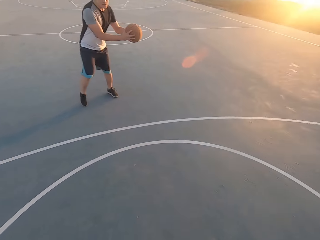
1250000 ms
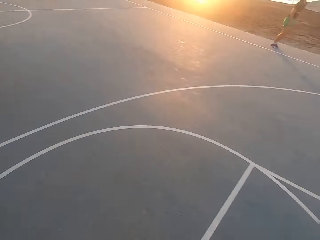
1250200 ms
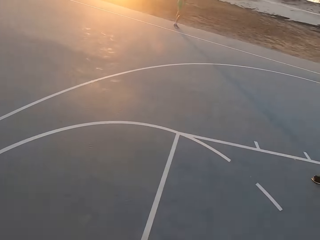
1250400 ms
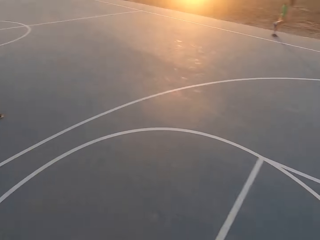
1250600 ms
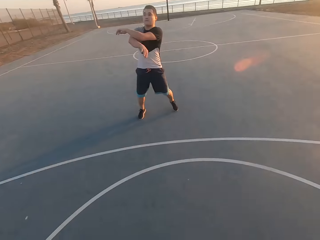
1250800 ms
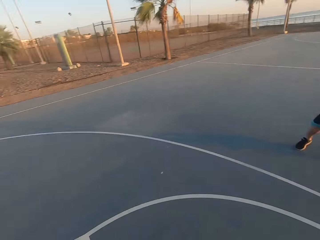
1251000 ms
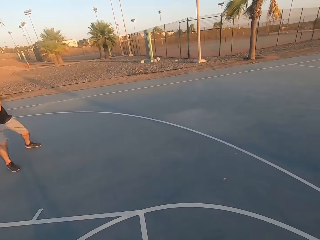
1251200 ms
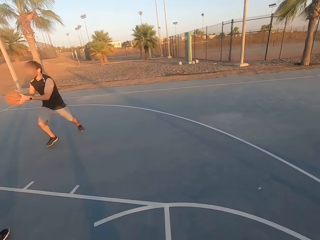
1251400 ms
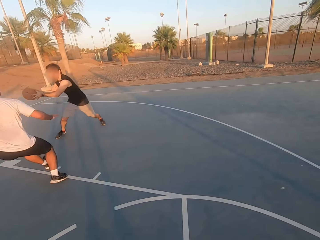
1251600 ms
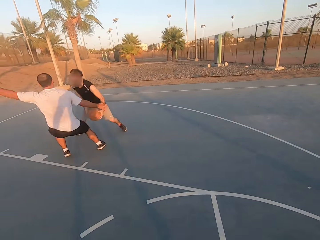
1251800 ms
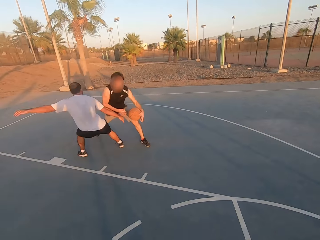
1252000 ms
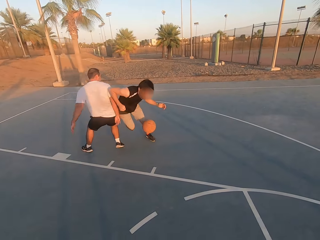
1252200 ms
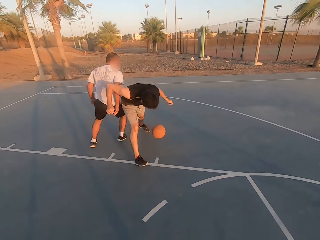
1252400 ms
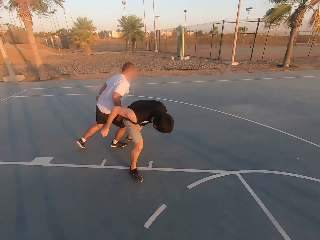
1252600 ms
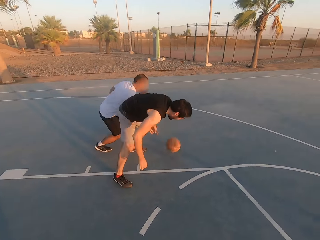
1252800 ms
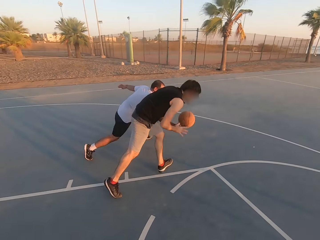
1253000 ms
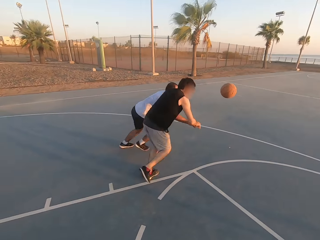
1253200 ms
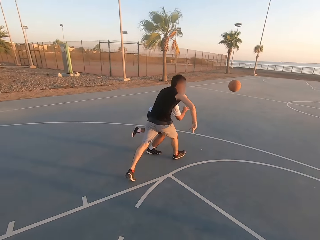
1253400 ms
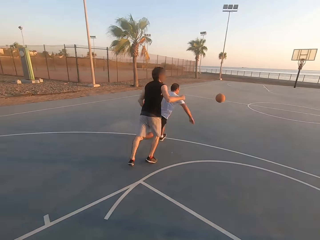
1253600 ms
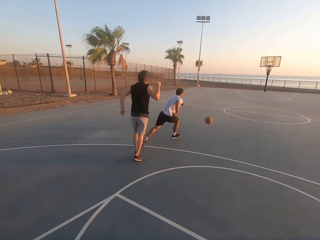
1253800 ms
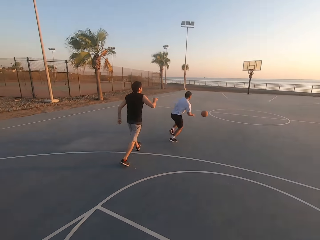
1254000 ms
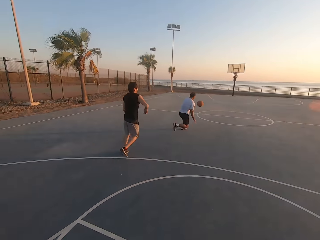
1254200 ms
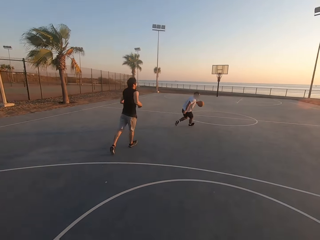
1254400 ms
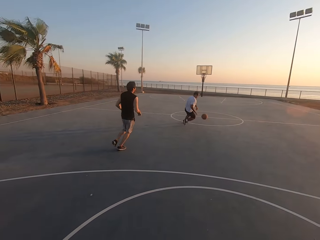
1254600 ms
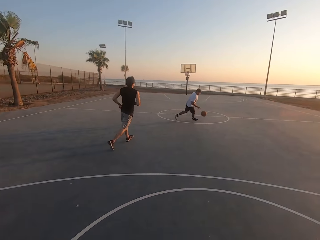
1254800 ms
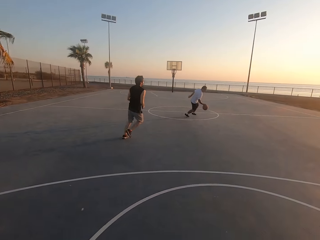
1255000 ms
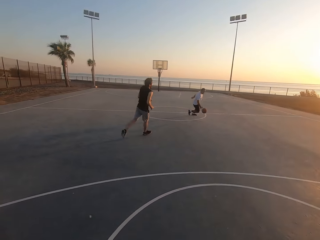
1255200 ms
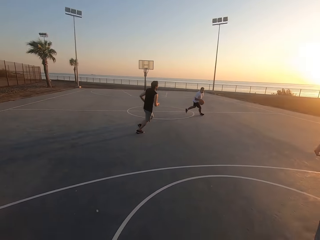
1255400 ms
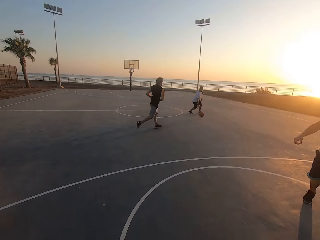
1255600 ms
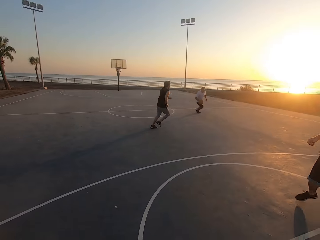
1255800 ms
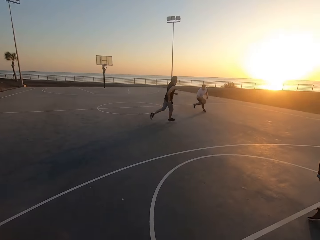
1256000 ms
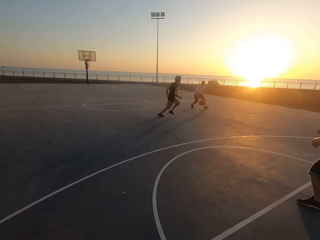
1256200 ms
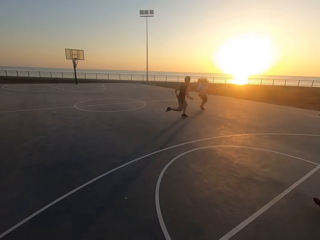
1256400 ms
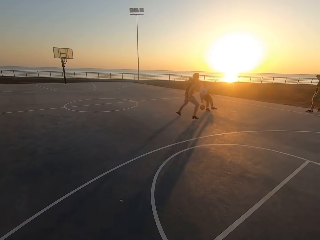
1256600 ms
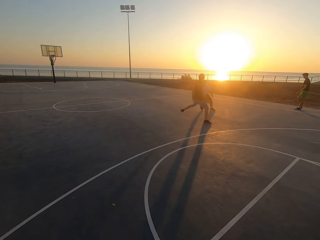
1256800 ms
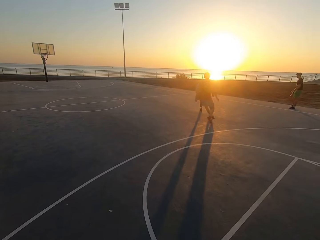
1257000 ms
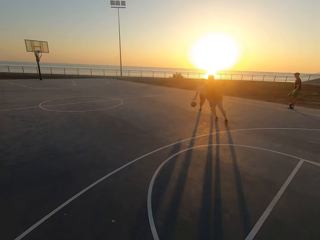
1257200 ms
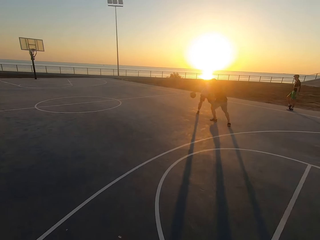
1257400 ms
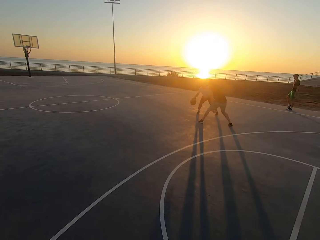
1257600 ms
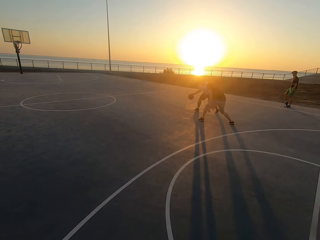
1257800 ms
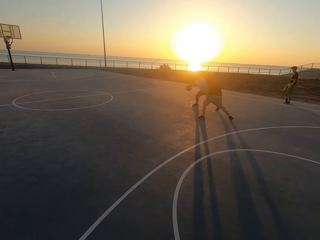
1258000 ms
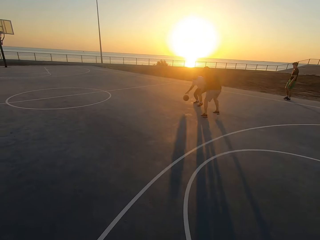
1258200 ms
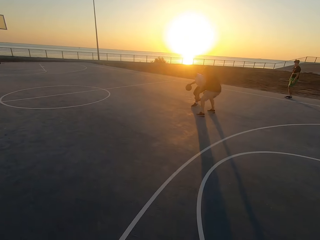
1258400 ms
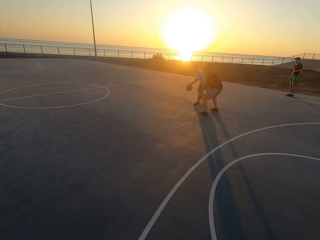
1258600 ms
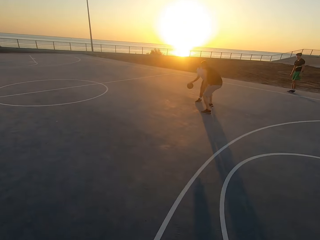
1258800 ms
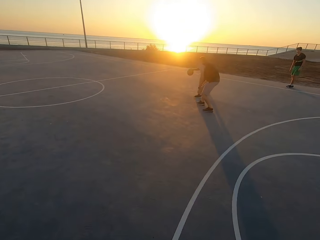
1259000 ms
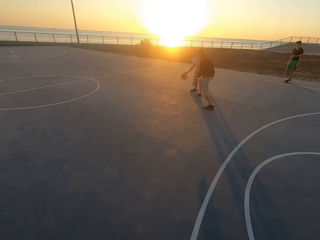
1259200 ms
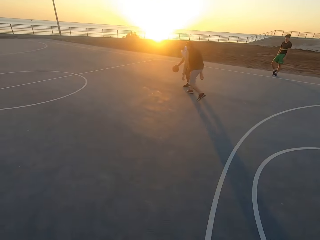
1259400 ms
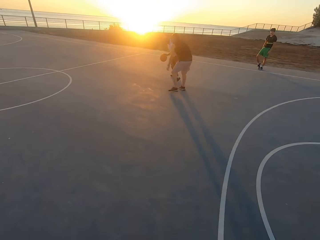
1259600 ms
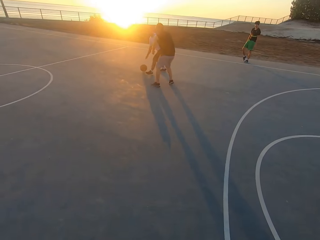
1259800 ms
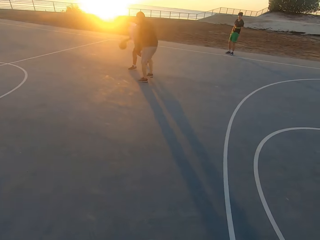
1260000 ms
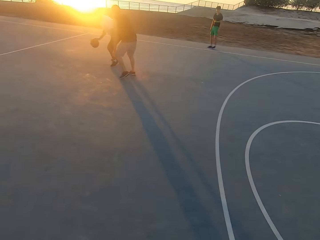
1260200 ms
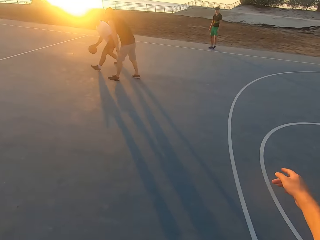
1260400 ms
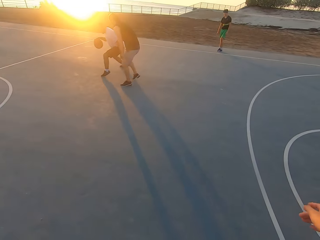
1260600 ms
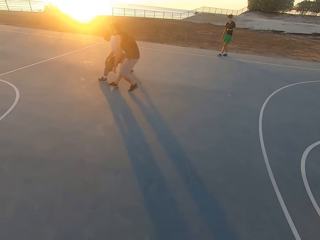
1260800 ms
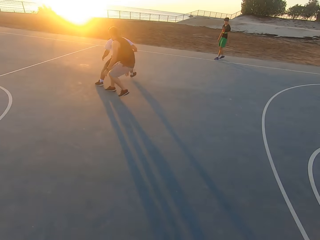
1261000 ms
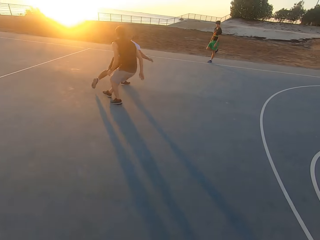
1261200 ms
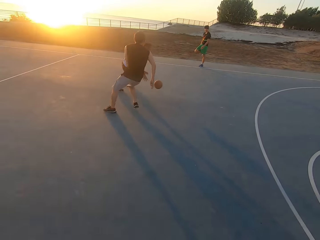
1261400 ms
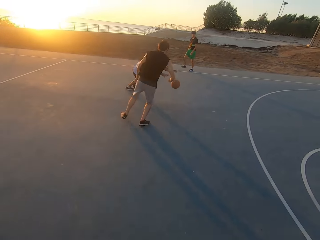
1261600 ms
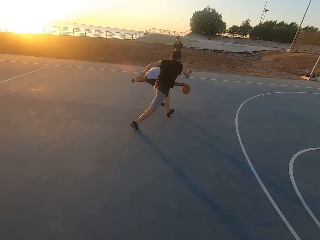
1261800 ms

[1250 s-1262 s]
A man throws the ball to another man. The other man picks up the ball. A third man shields. The second man drops the ball. The third man taps the ball. The third man picks up the ball and dribbles the ball. The second man shields.

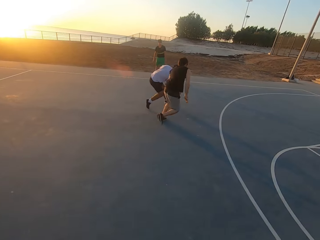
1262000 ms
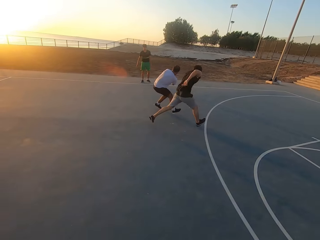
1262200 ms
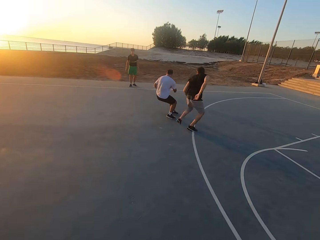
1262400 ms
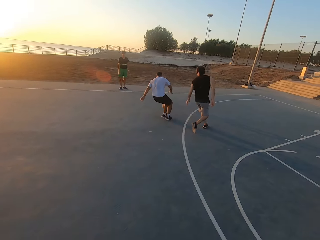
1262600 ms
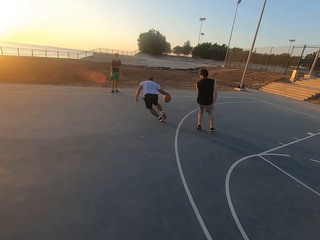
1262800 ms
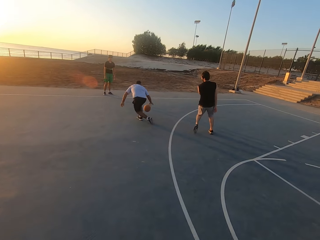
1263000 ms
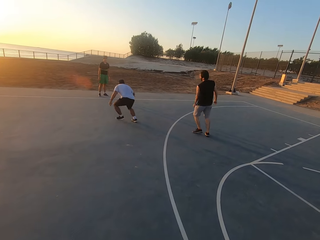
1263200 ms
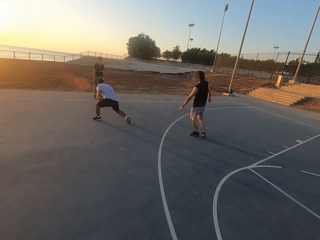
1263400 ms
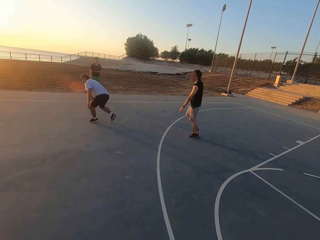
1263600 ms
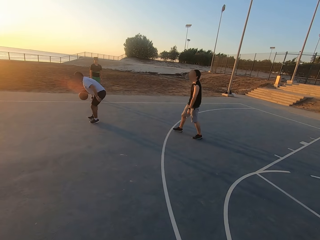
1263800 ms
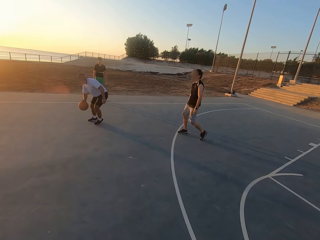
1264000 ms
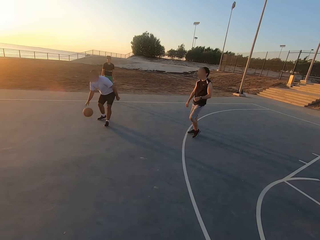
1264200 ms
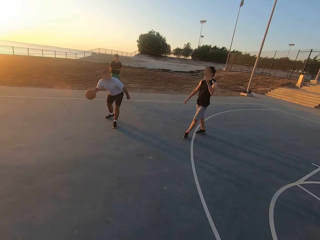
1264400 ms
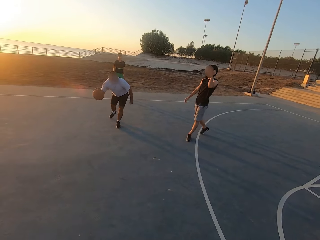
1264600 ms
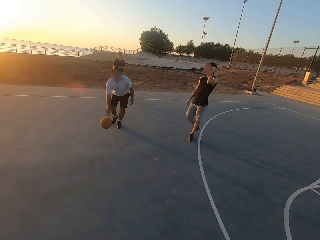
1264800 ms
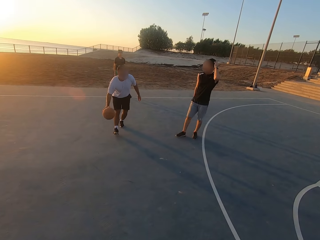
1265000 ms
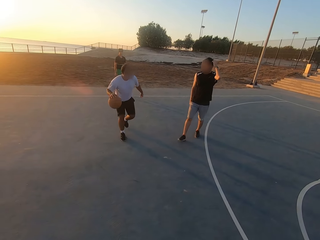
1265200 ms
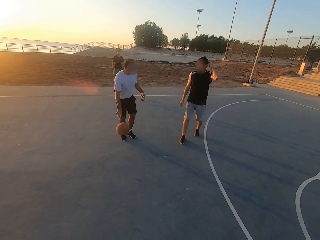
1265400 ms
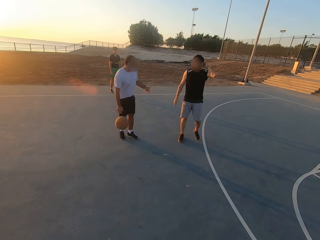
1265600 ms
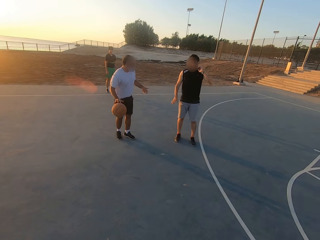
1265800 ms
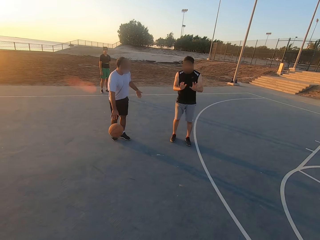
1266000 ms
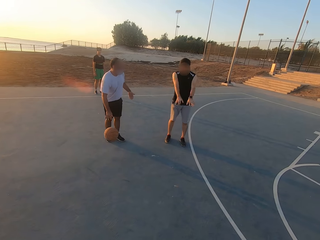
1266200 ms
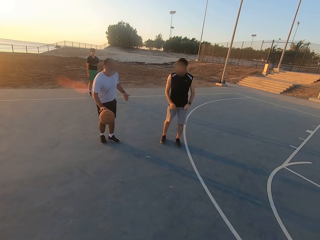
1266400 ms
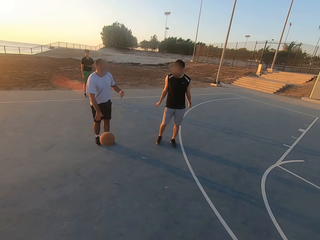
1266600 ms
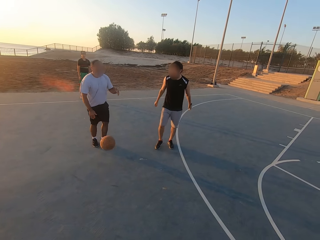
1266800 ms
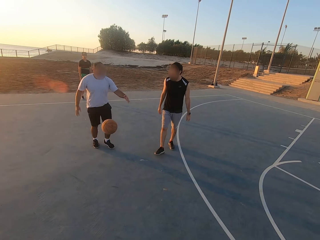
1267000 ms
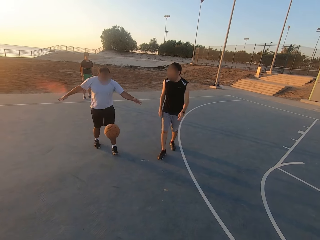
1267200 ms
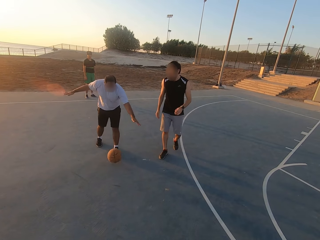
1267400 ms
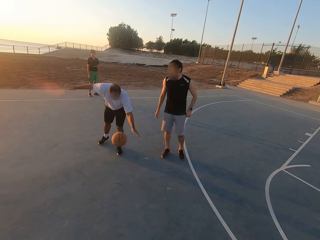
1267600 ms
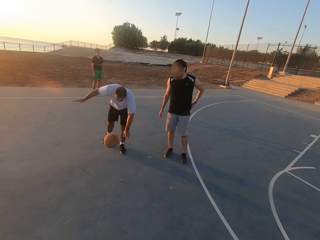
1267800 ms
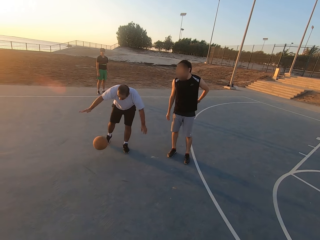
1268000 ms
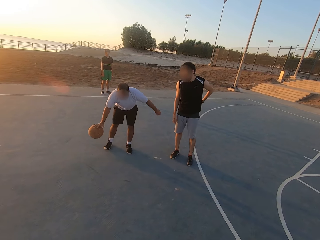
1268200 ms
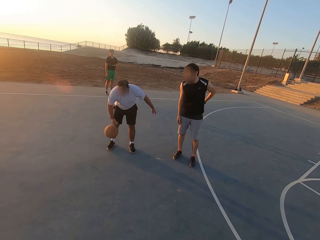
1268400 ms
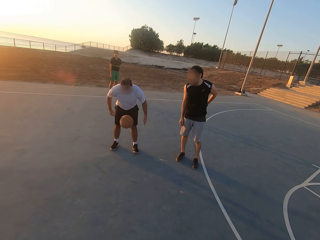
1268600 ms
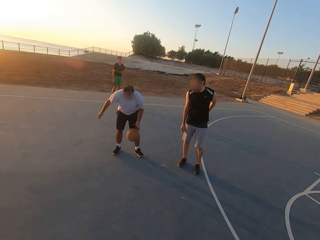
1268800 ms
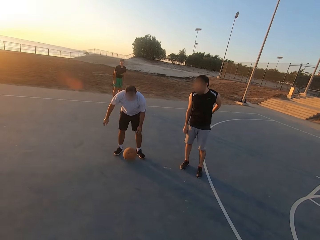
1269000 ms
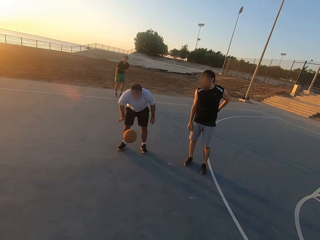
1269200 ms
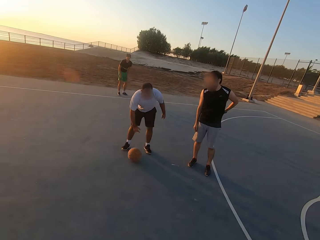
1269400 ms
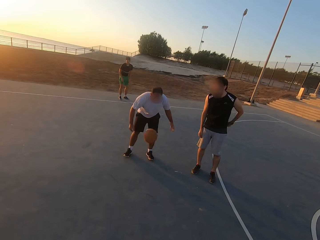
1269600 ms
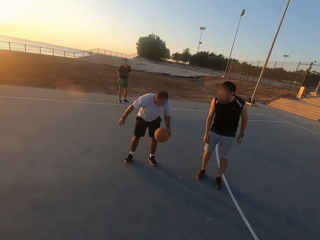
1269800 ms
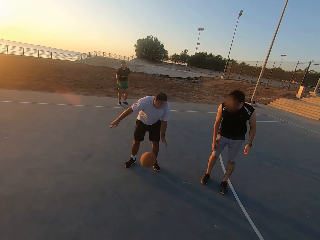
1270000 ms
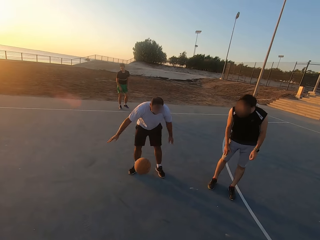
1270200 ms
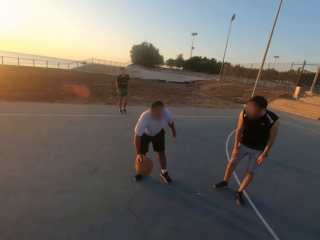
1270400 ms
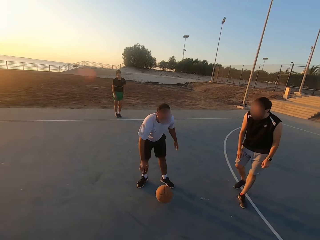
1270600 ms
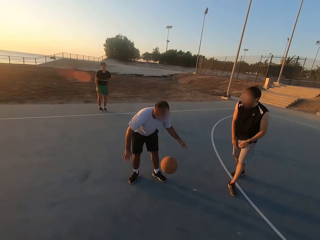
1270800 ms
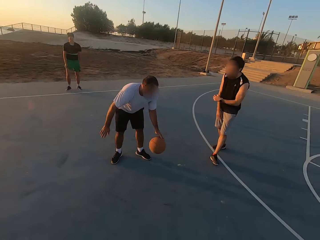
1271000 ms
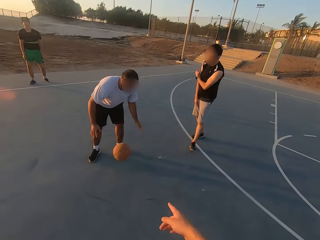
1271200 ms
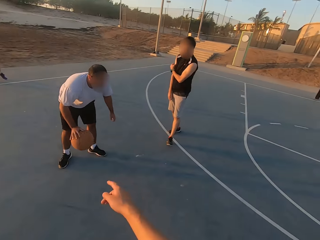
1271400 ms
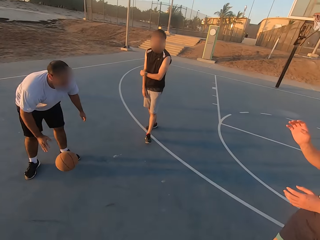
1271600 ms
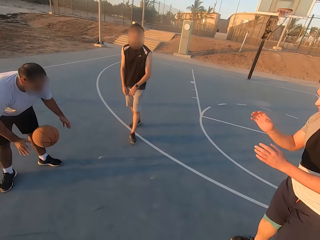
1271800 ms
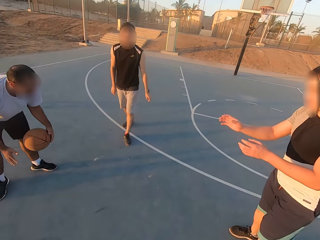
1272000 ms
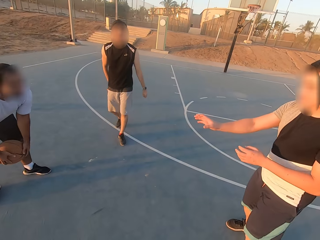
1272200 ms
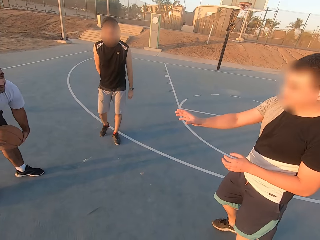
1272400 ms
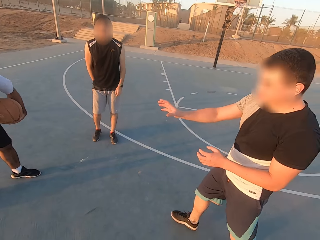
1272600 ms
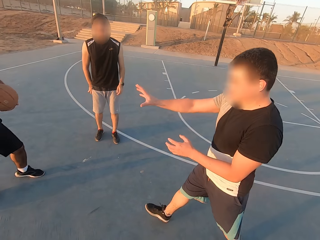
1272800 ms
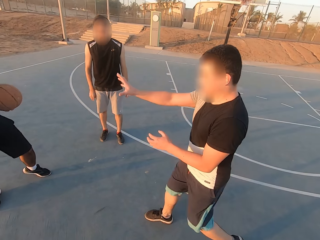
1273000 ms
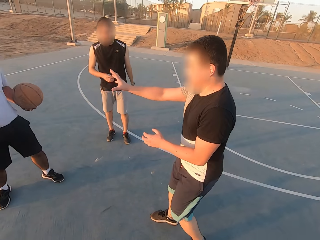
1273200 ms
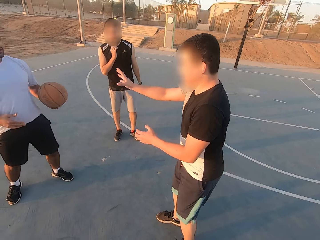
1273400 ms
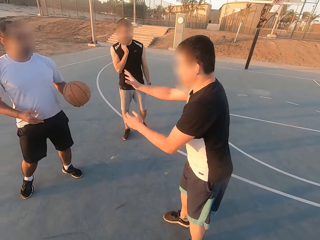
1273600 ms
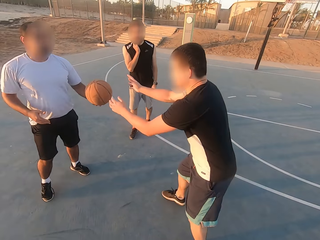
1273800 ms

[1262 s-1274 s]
A man talks to another man. The camera wearer moves his hand. A third man talks to the first man.
